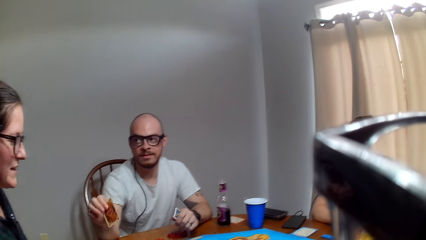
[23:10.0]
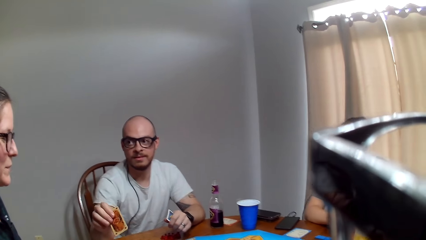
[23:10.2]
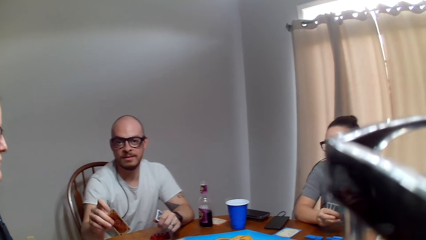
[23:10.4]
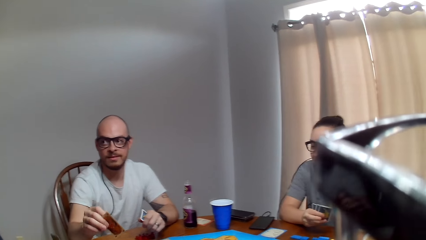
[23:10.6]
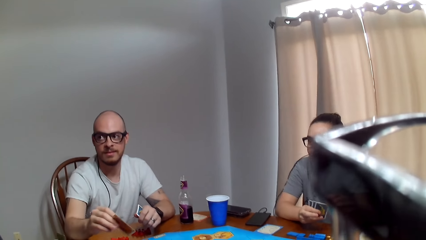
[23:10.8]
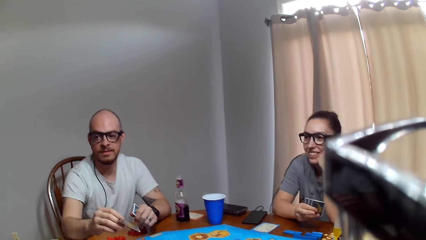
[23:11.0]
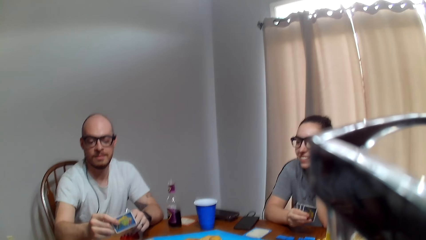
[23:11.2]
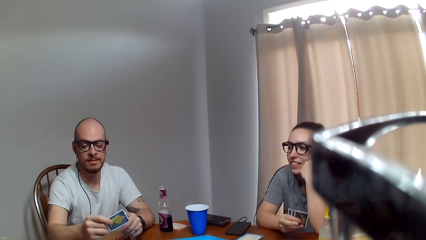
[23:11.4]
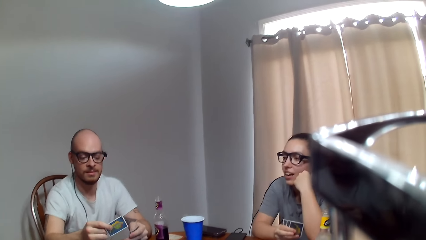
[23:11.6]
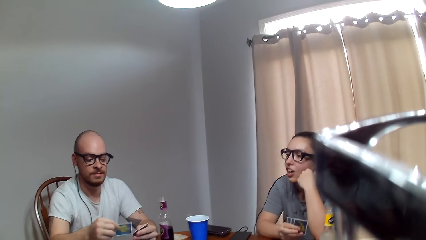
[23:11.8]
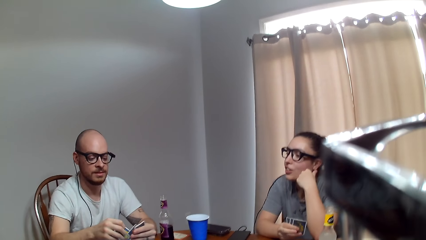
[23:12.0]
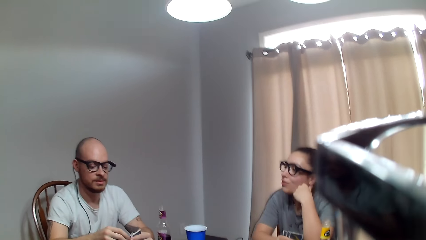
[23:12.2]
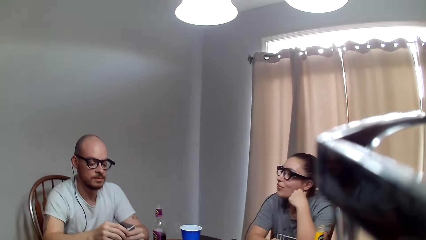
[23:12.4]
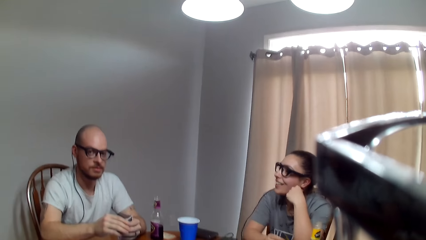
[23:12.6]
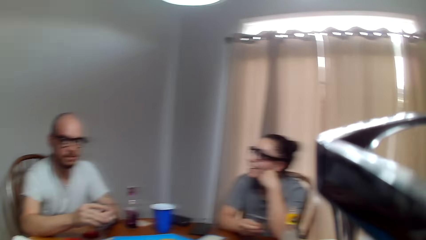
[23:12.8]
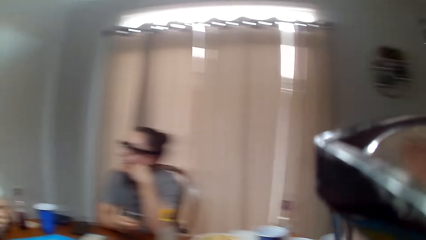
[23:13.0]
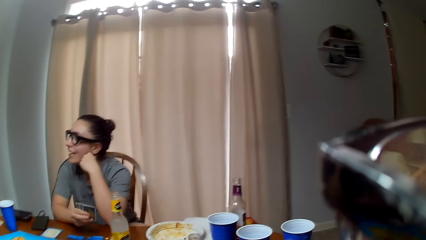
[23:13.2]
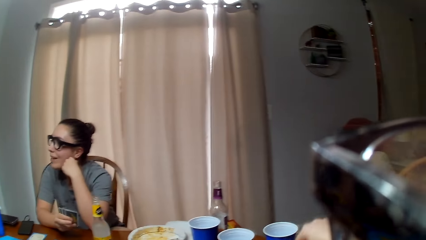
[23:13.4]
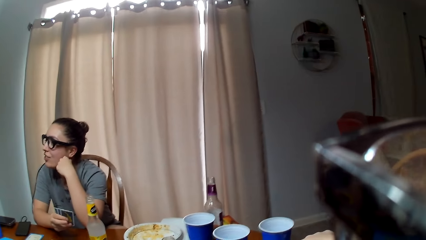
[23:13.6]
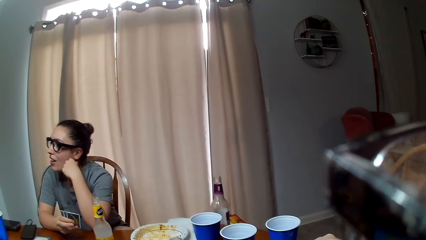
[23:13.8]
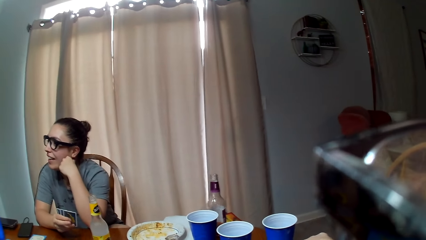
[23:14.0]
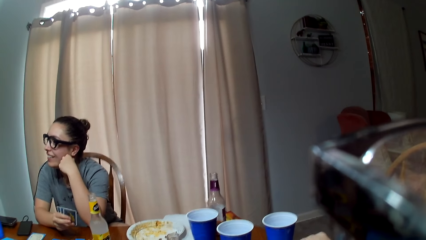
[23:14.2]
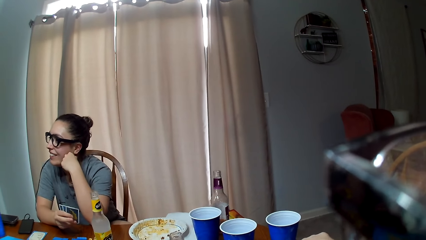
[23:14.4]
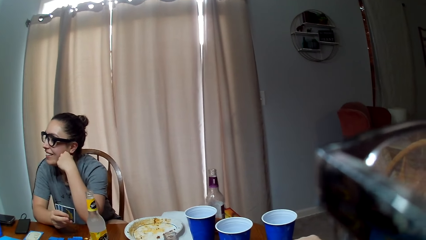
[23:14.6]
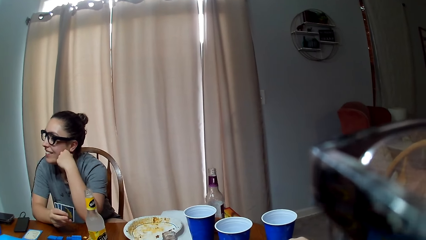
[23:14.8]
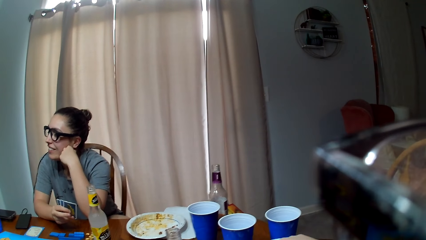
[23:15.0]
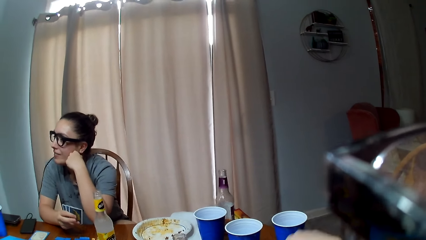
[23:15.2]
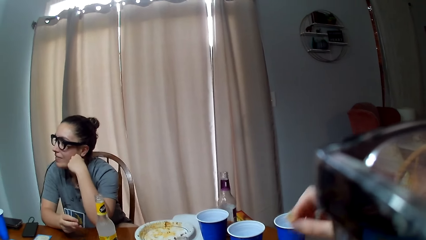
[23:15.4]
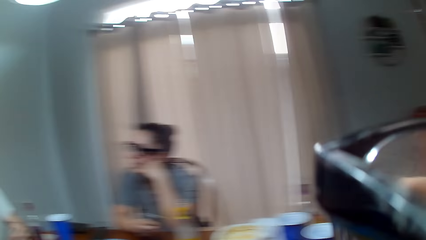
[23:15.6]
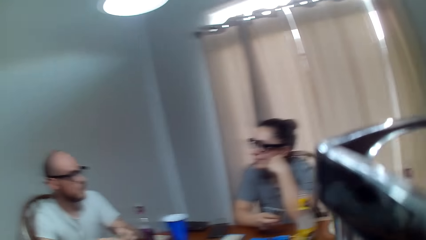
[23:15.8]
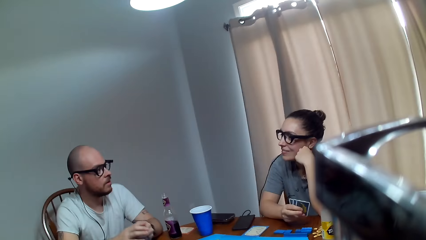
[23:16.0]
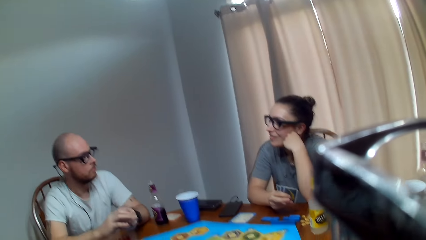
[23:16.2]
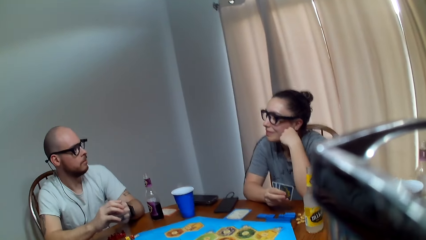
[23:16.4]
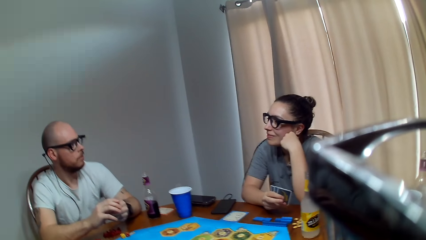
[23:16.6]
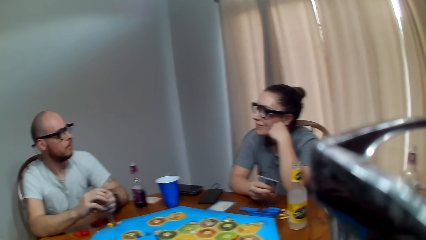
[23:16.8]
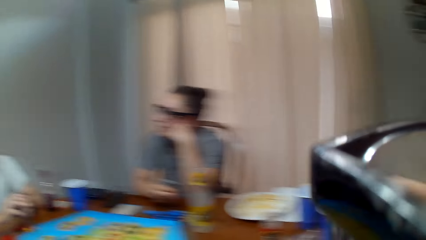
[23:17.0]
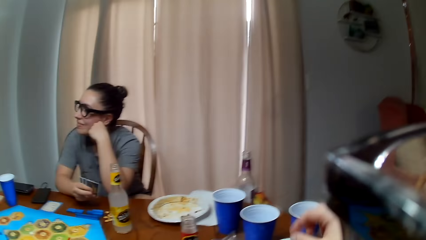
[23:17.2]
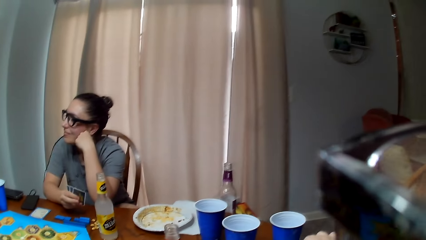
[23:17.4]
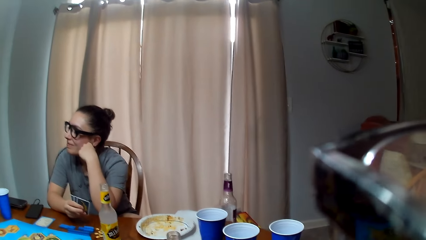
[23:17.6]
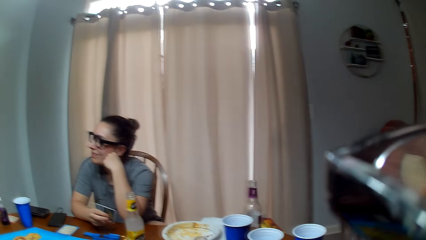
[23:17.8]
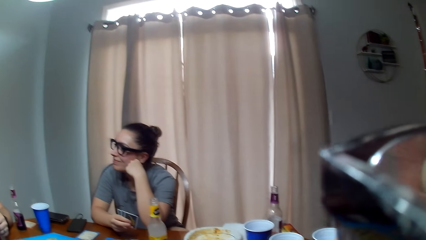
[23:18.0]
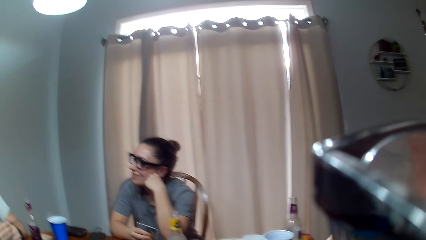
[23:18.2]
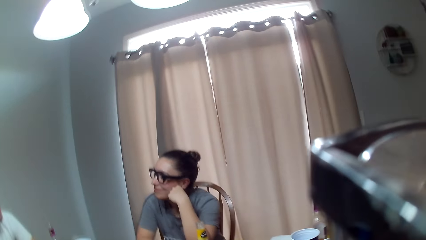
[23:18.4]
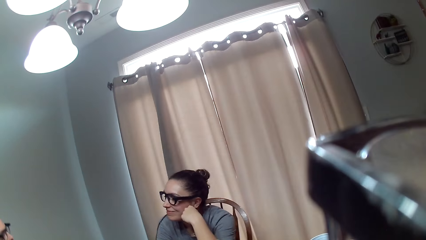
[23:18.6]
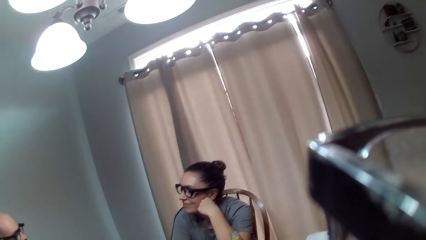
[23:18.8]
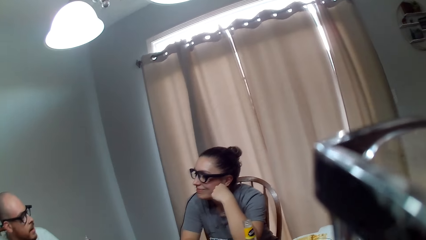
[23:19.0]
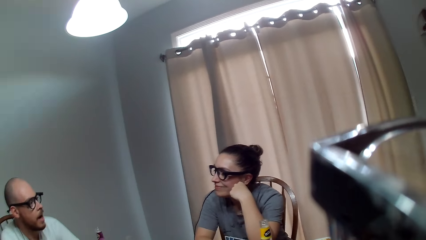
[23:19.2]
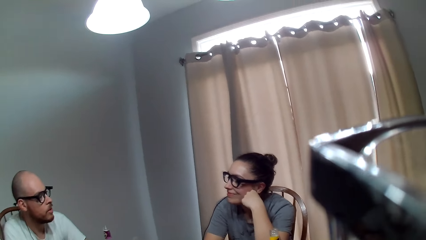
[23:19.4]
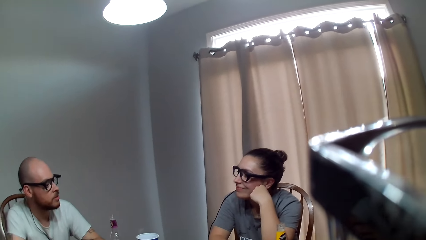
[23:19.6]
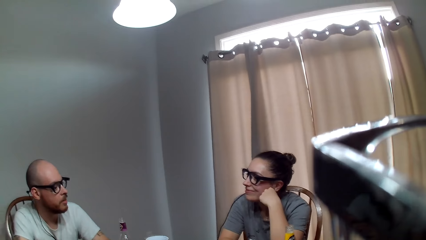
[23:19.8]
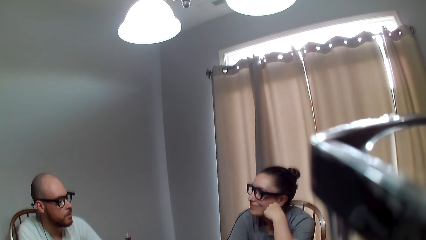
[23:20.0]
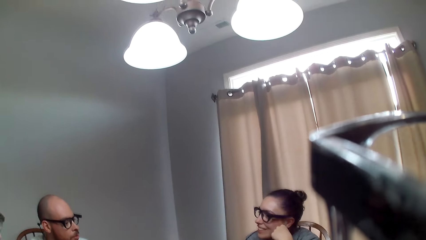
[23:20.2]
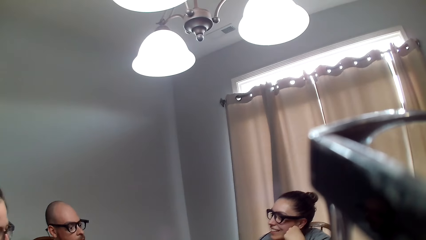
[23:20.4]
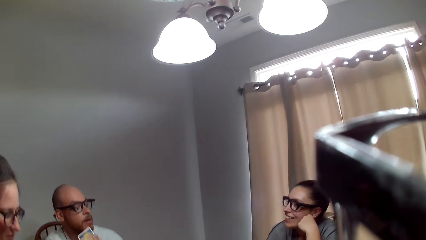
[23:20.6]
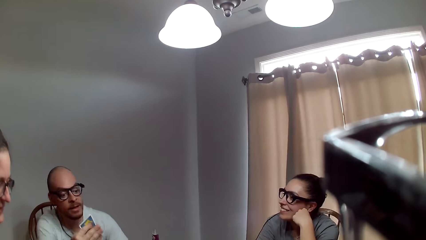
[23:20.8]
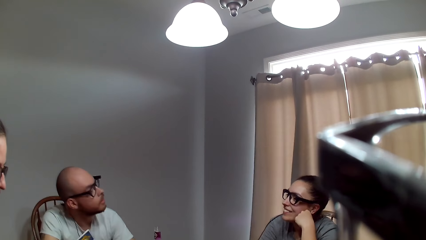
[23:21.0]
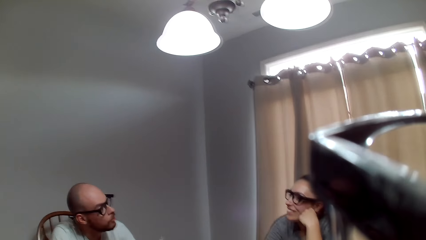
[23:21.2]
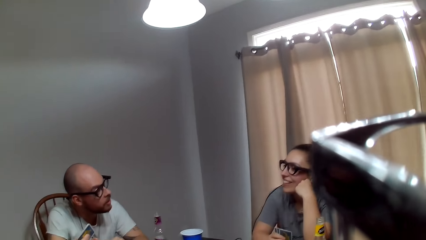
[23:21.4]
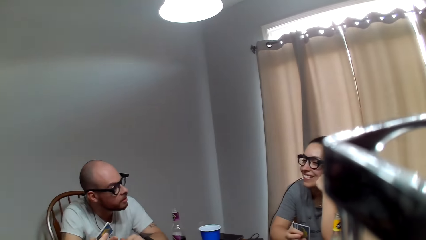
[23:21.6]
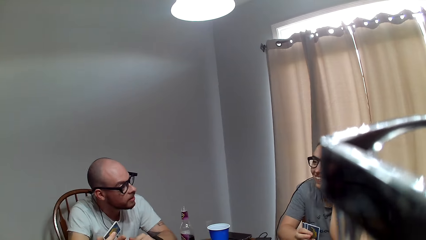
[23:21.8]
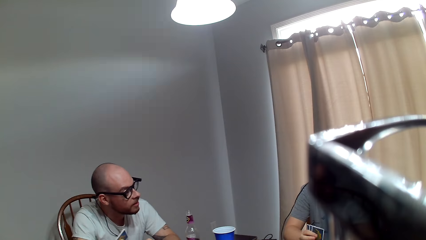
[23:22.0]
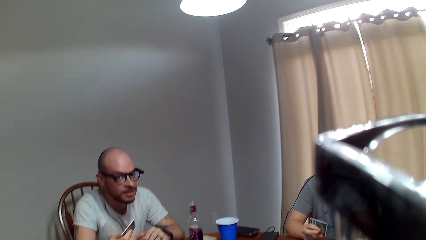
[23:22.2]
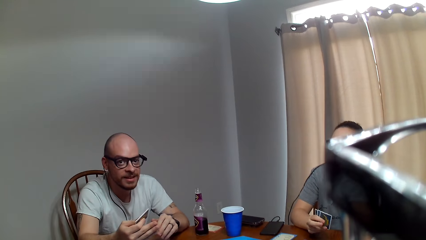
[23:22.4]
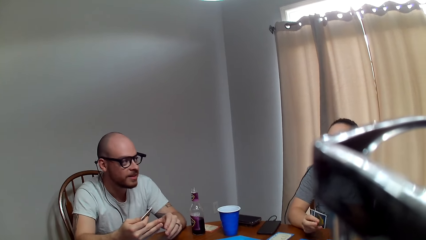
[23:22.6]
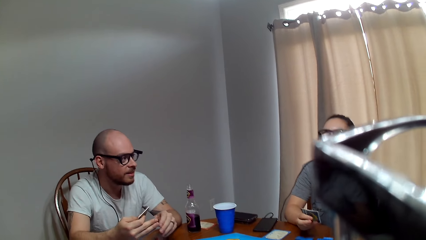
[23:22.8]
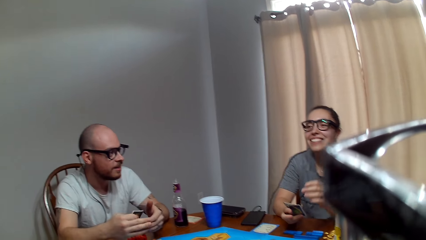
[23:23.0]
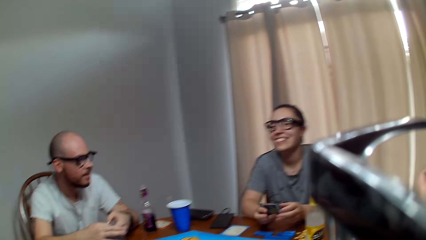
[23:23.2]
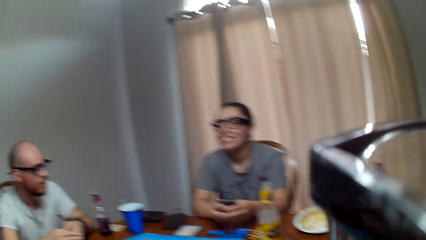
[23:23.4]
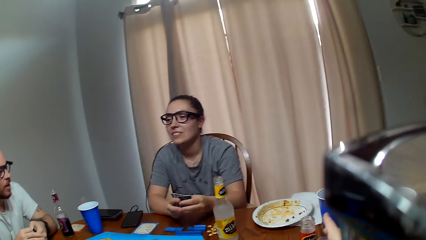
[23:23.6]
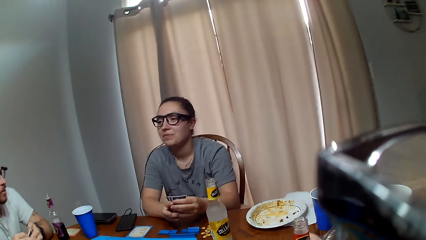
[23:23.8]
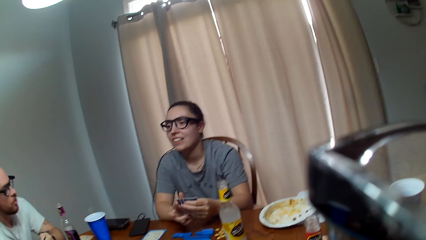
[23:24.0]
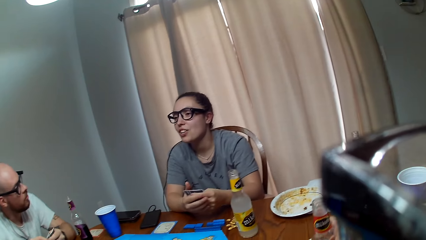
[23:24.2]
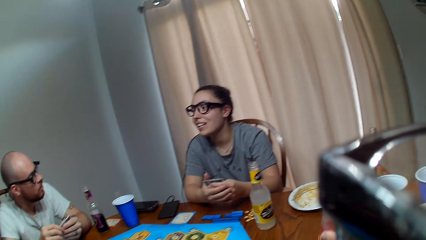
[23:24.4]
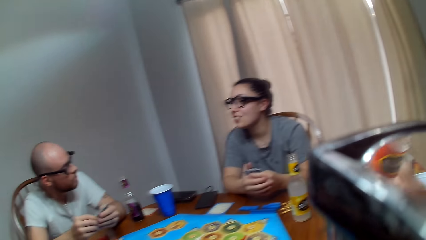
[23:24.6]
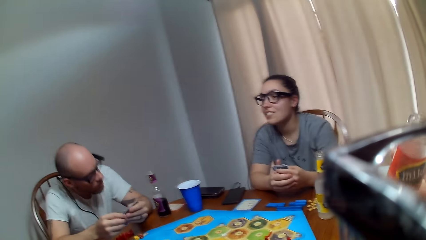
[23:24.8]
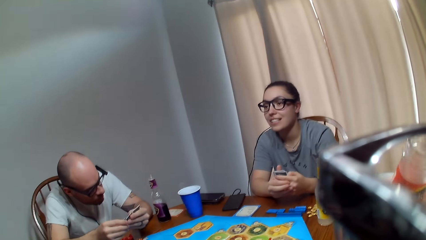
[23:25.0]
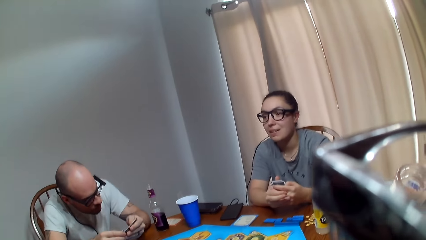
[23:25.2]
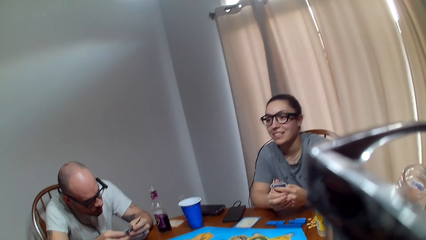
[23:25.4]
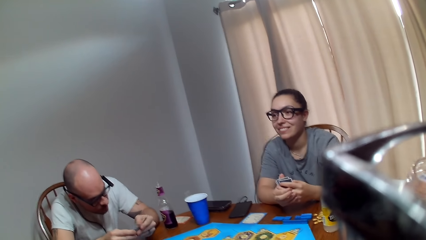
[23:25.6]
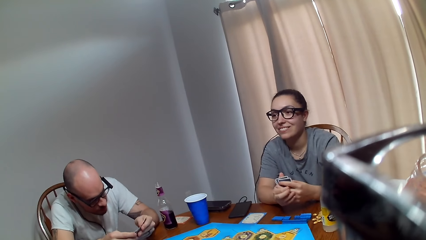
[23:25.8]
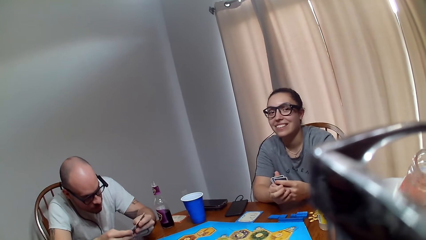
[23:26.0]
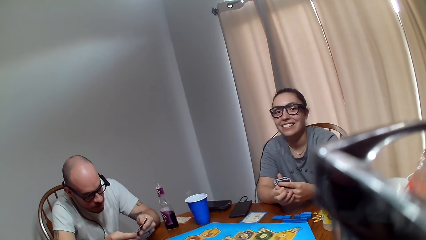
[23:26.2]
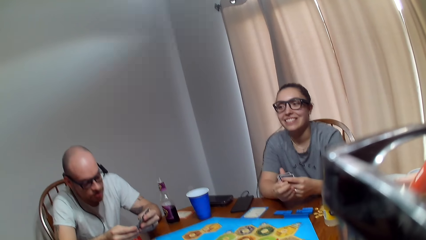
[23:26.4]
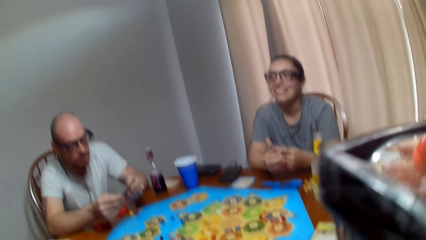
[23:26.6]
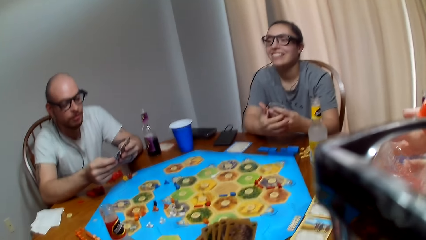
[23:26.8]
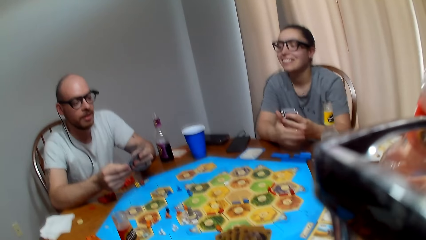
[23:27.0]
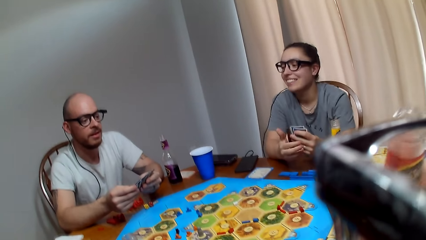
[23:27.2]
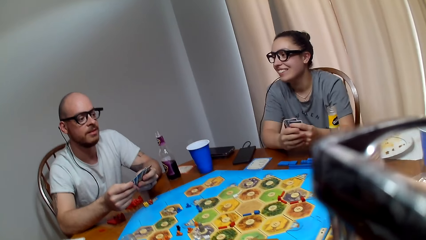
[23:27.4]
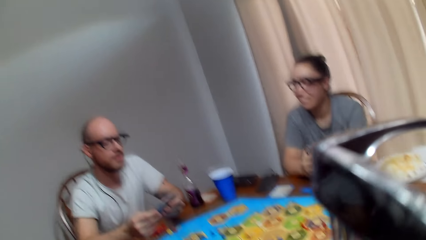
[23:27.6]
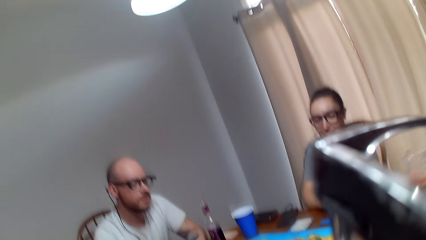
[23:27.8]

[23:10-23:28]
A woman talks to a man. Another woman speaks to the man. The camera wearer speaks. The man speaks to the other woman. The other woman responds to the man. The man responds to the other woman.
